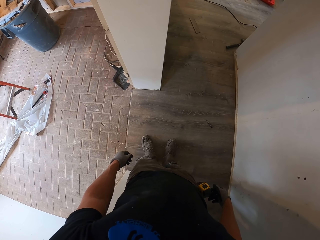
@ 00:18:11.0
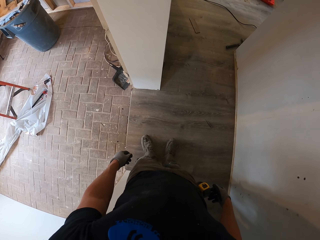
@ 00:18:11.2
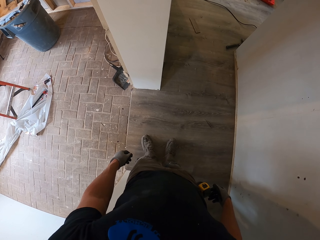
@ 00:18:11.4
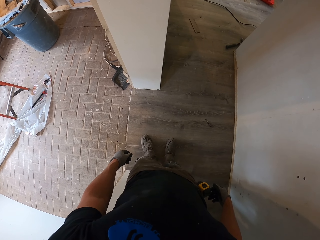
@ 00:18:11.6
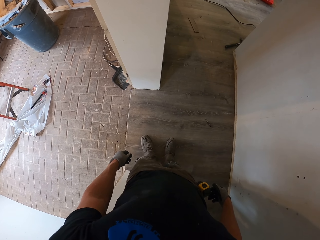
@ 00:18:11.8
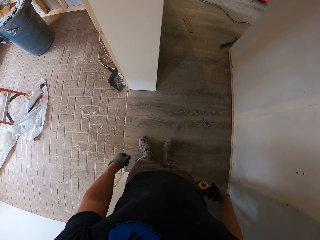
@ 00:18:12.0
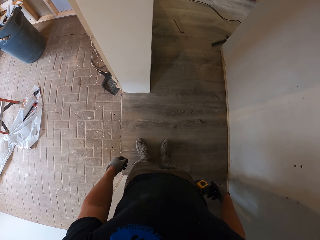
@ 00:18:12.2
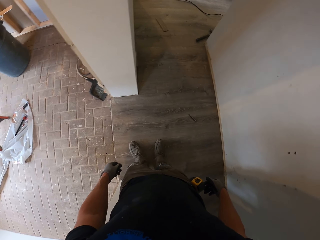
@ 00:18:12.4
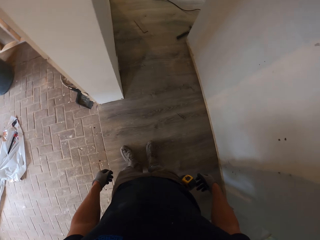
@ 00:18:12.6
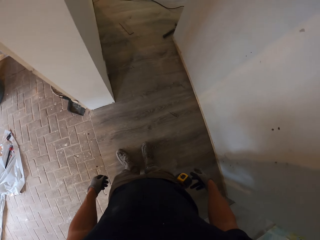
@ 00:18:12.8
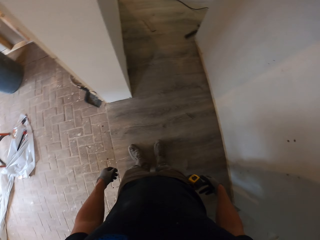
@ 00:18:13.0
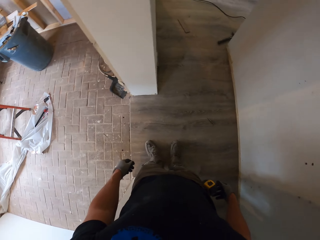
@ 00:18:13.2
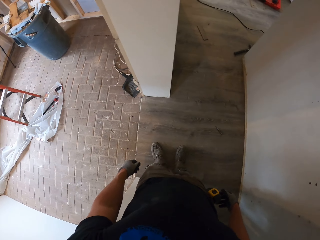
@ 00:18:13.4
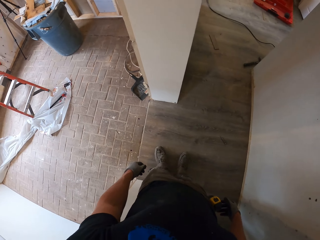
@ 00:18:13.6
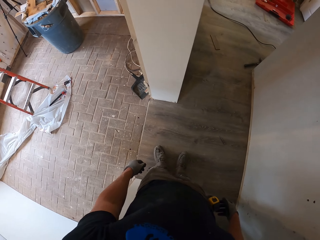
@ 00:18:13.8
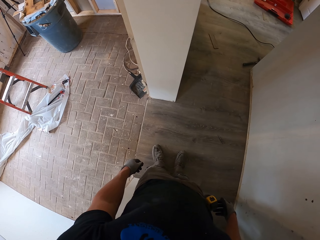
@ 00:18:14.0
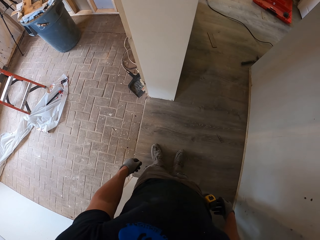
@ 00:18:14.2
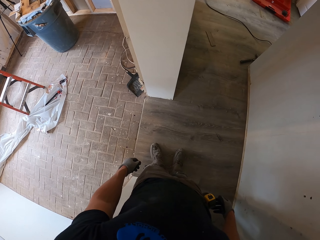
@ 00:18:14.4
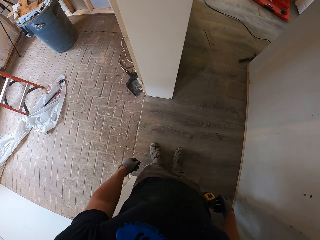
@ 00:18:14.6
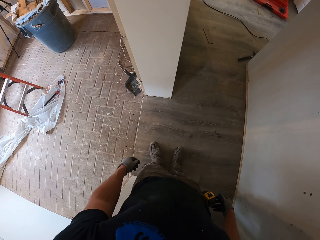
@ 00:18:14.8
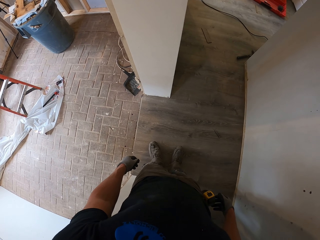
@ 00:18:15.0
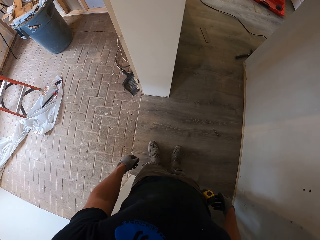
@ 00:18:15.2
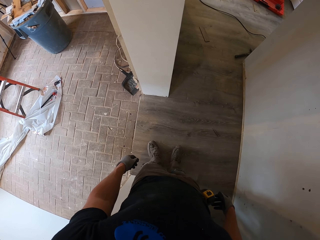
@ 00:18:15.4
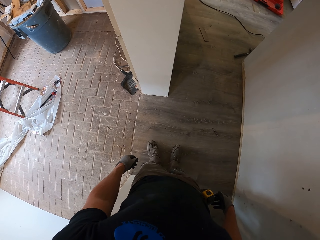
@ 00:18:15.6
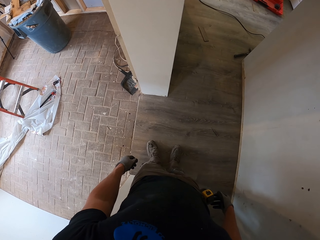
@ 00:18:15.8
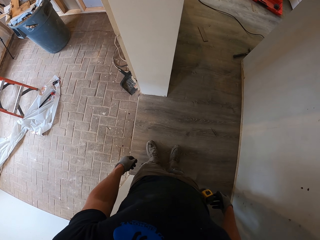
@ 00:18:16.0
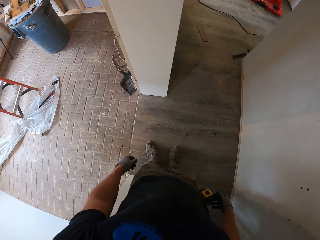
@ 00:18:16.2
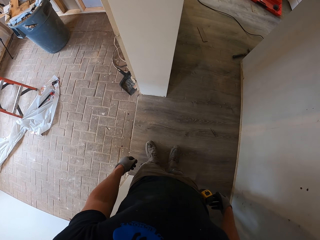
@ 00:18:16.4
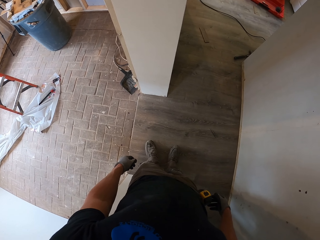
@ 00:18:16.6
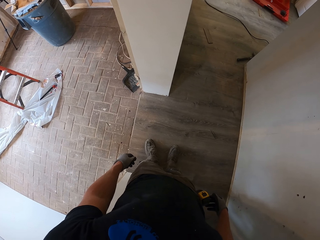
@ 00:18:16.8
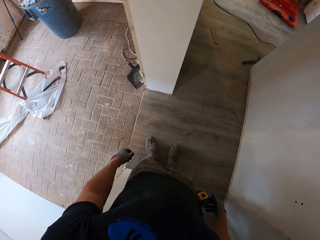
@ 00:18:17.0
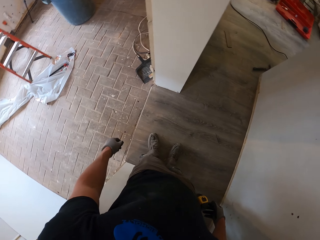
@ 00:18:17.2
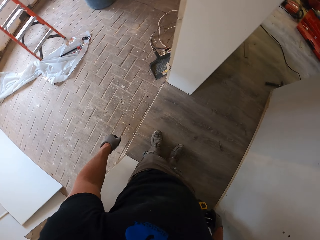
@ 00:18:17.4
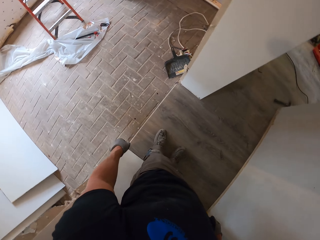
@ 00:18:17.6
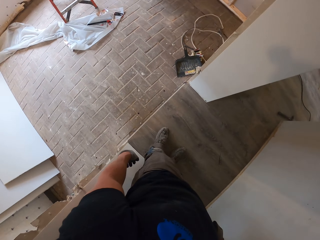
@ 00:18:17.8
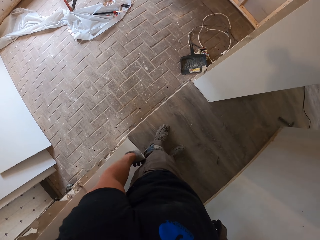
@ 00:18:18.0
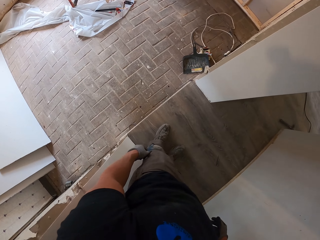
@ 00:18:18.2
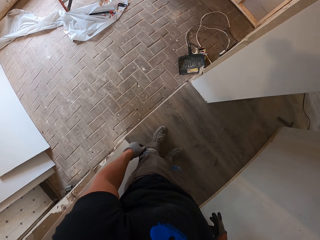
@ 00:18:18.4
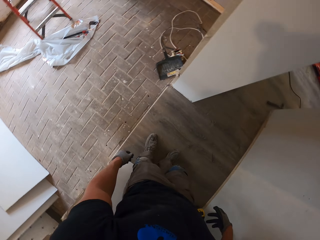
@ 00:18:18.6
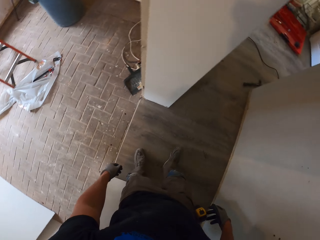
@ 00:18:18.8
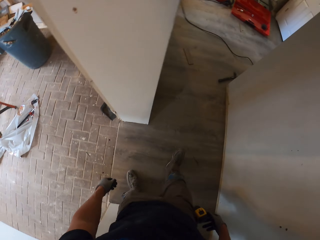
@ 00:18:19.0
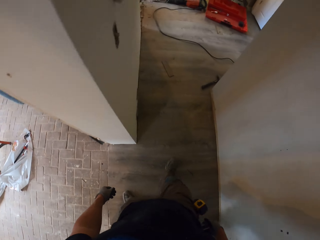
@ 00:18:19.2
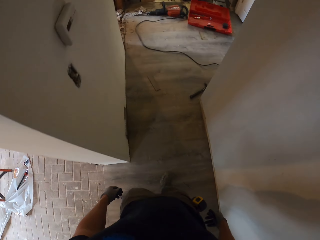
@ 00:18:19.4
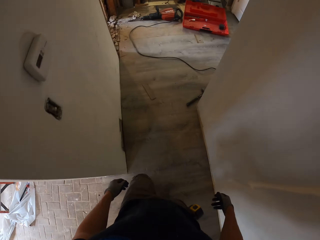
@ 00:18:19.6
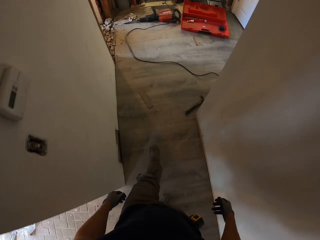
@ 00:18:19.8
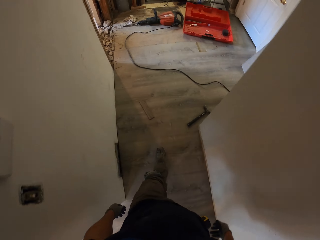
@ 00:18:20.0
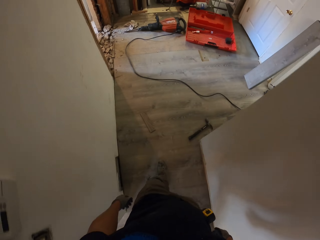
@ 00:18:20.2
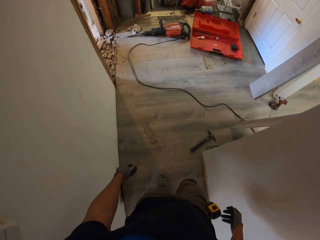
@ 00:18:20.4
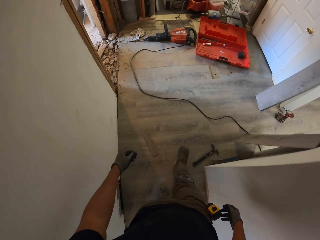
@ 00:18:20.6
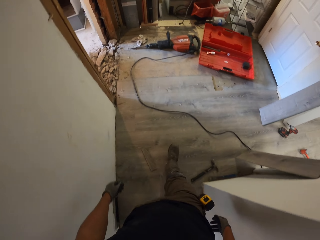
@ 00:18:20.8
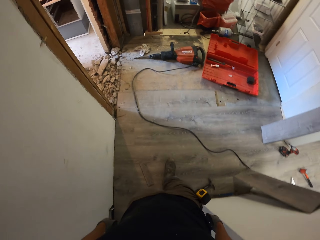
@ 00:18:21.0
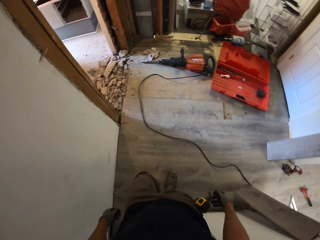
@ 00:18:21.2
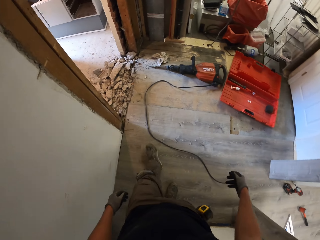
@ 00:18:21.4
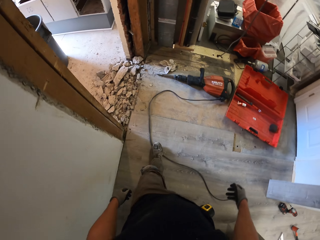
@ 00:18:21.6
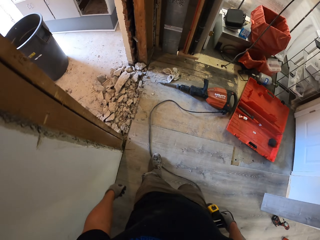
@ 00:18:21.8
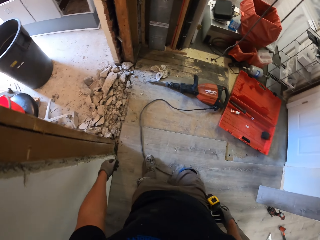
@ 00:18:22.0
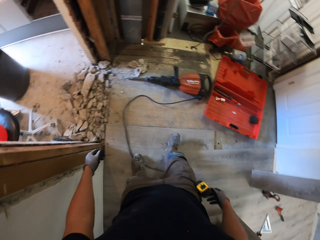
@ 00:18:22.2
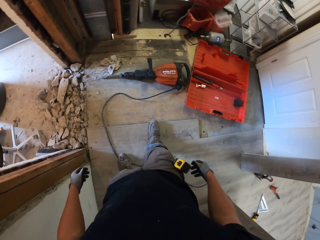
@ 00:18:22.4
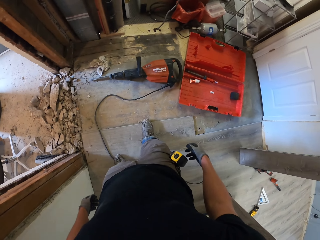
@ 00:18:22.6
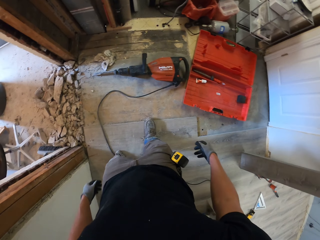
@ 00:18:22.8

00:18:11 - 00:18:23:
The camera wearer walks around in the house.

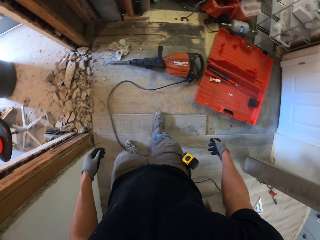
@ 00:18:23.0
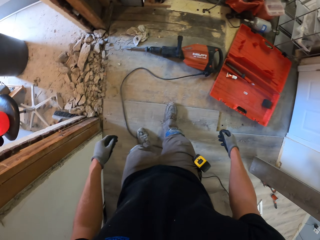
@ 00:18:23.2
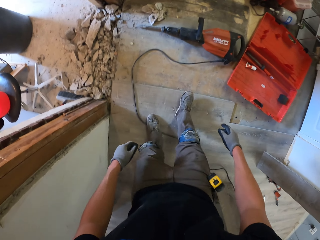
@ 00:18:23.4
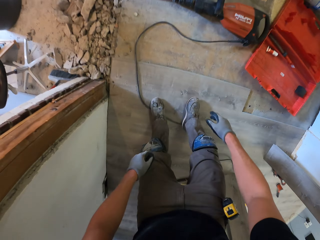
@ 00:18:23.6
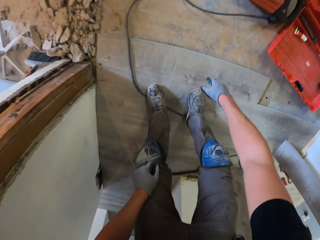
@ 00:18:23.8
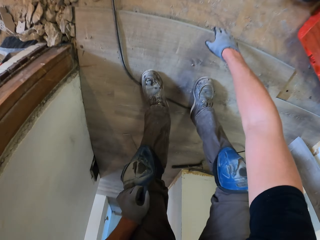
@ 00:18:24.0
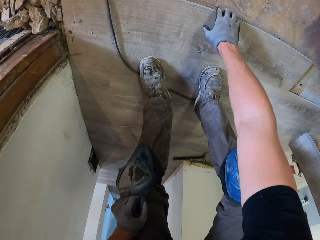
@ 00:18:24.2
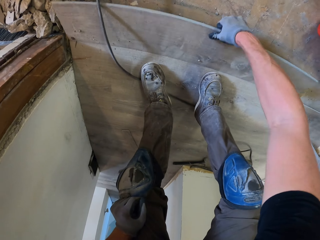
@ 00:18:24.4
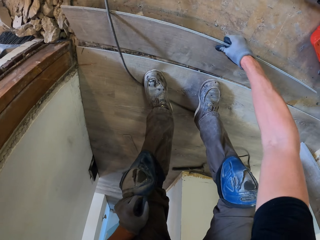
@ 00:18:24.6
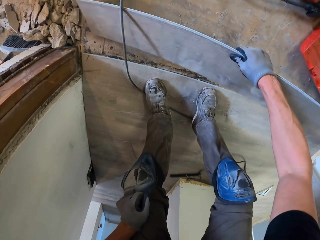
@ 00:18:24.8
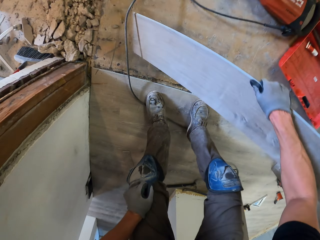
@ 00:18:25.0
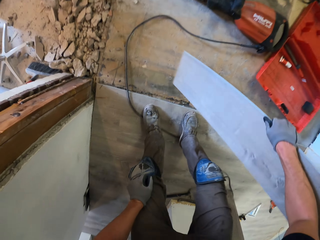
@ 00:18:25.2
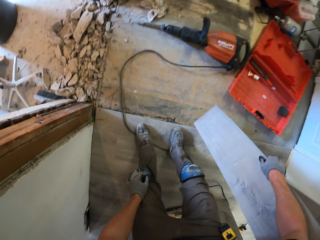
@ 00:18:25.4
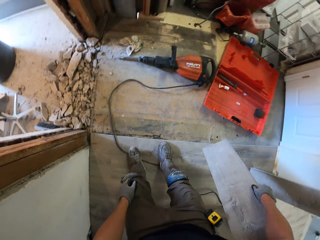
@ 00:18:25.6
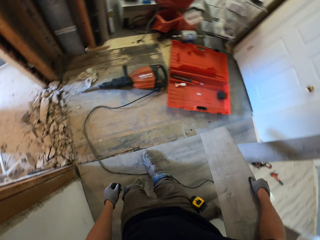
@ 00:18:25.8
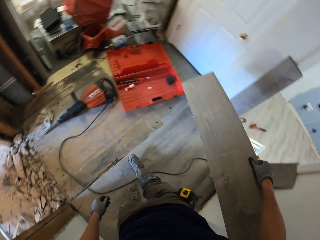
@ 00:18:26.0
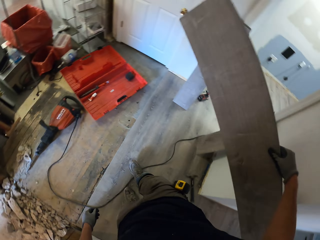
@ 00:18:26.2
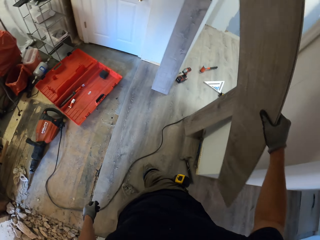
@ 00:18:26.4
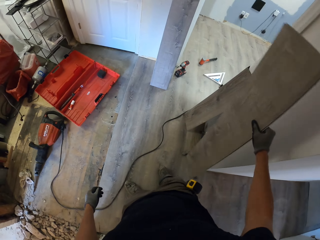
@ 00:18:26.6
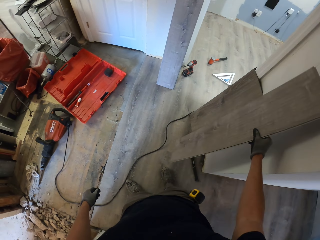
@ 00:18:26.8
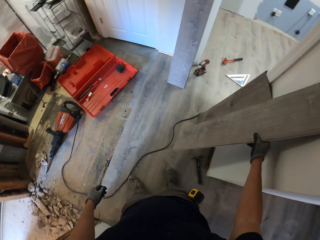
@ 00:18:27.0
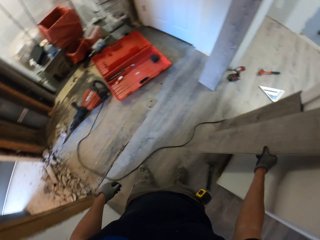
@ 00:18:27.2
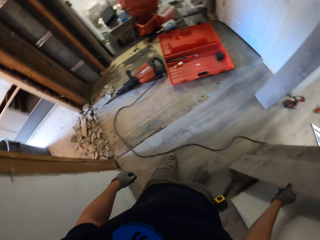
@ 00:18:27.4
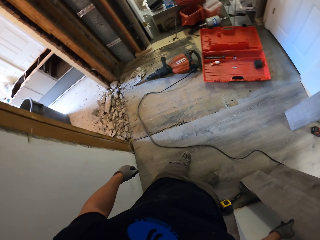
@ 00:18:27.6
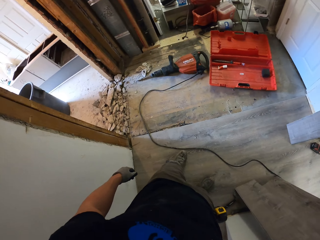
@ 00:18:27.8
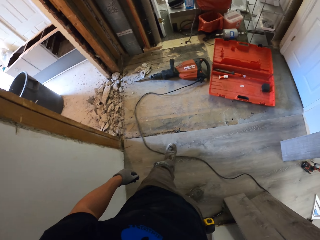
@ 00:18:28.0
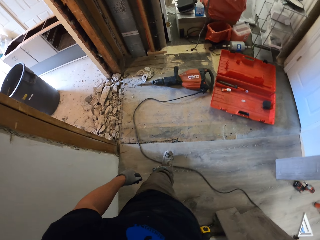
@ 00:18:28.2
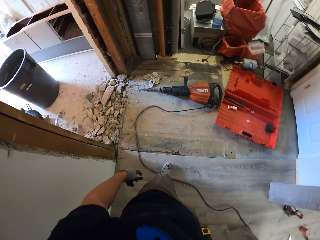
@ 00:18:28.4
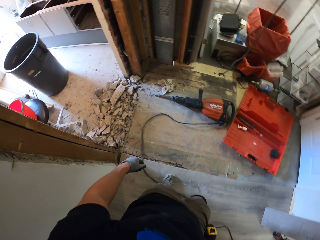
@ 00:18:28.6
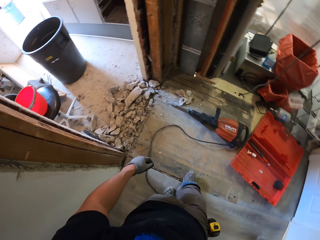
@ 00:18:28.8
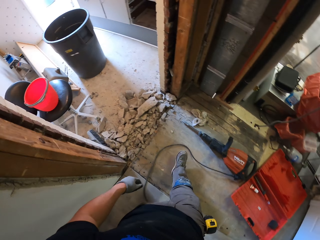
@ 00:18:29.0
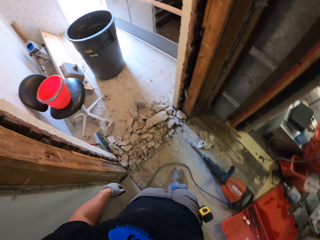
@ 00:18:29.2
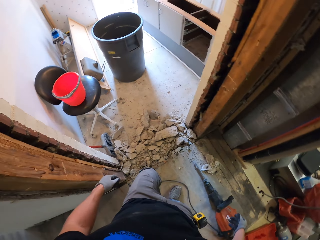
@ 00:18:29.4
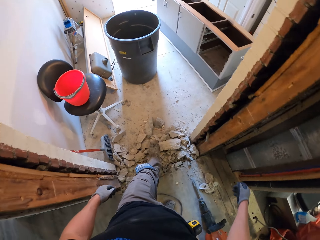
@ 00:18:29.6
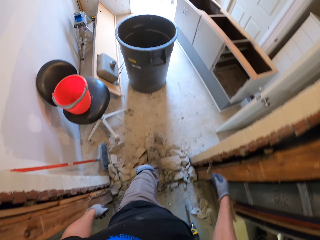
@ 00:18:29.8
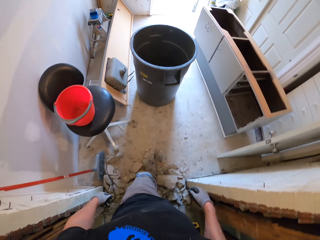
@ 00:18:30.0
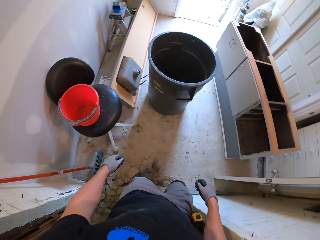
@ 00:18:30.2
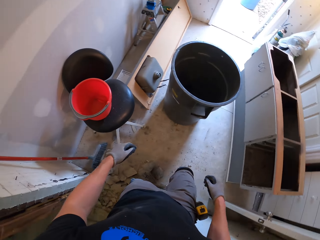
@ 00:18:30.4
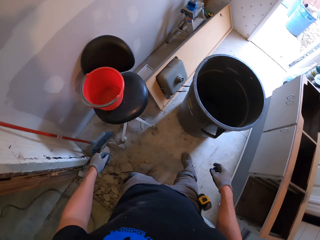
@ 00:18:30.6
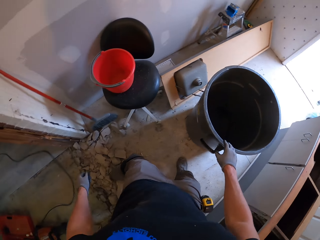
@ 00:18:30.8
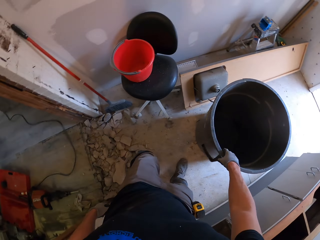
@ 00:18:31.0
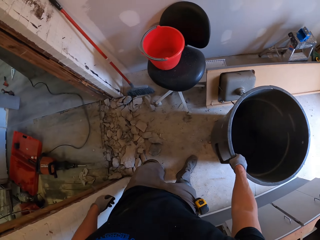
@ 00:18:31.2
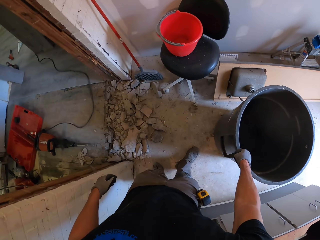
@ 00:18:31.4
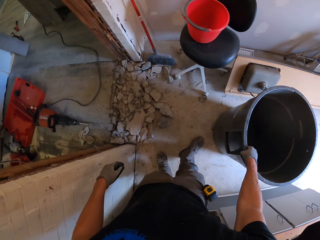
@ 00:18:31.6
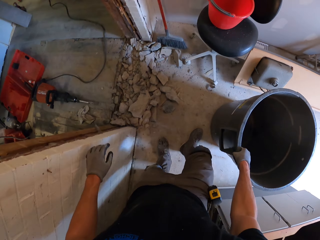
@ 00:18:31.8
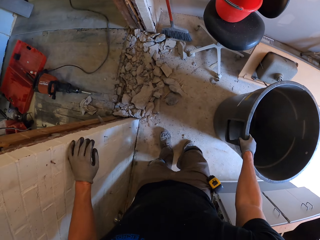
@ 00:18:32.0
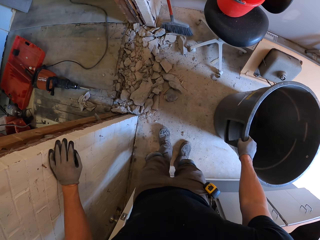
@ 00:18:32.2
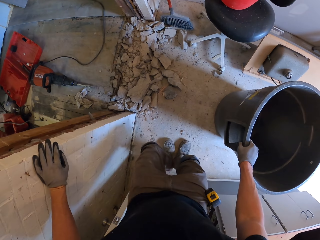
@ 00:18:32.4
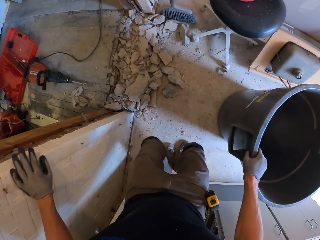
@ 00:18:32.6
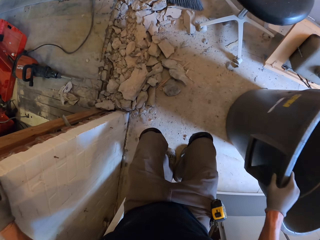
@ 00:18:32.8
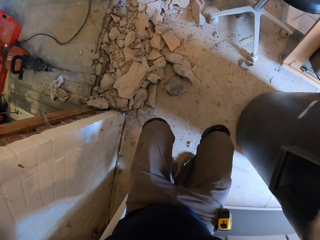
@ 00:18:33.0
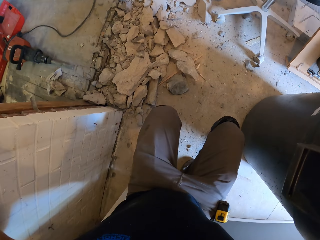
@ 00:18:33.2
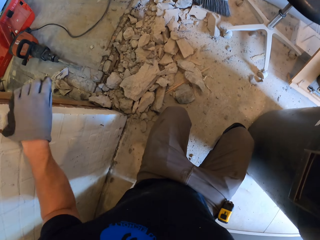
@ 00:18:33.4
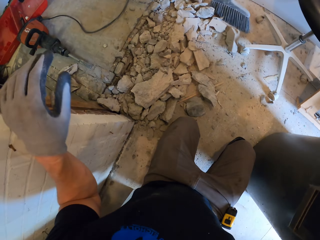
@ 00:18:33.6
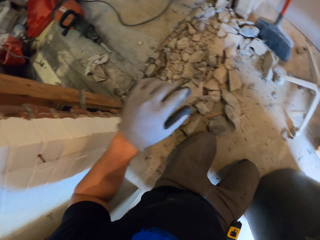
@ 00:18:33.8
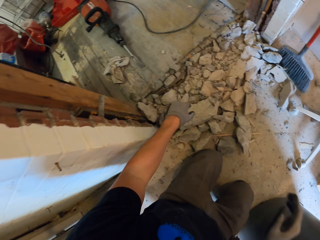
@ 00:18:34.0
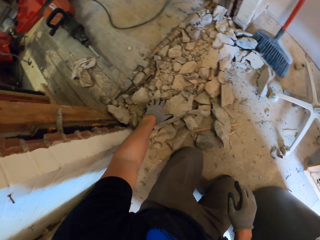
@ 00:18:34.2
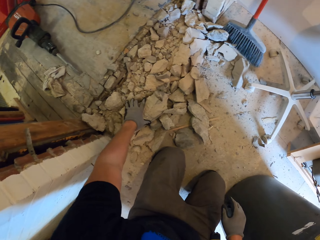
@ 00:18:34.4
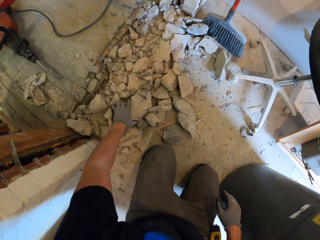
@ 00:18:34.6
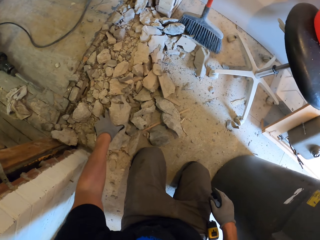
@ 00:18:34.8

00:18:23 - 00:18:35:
The camera wearer takes the wood. They put the wood against the wall. They walk around in the house. They hold a bin. They move the dustbin. They kneel down.
